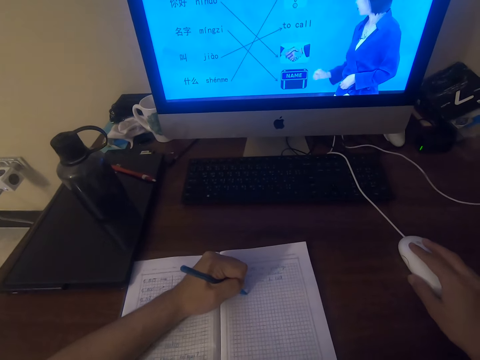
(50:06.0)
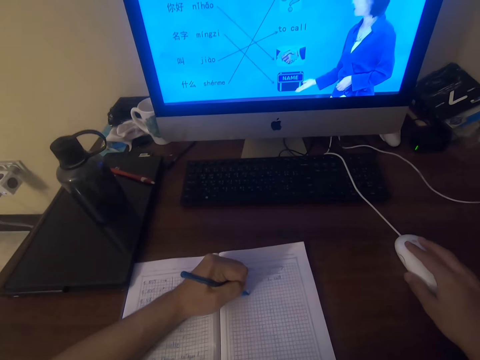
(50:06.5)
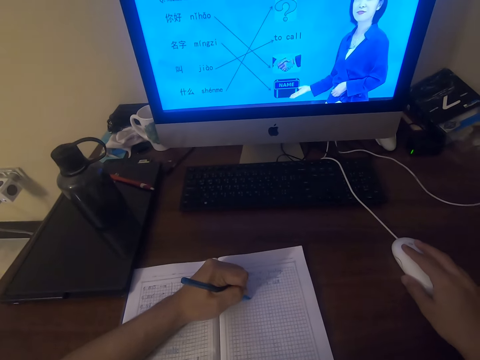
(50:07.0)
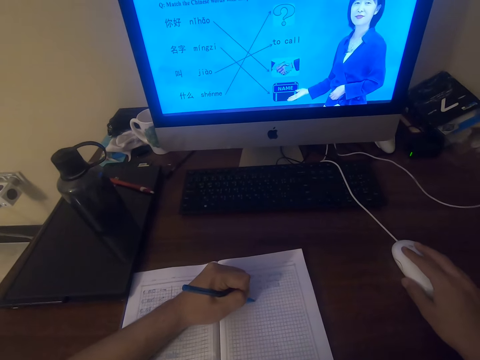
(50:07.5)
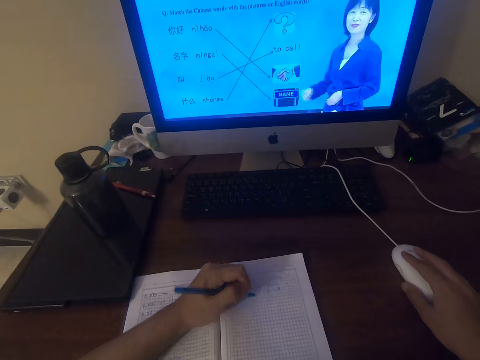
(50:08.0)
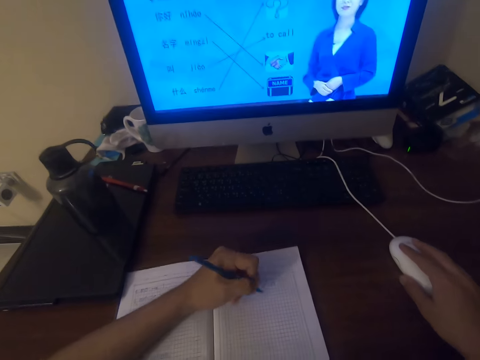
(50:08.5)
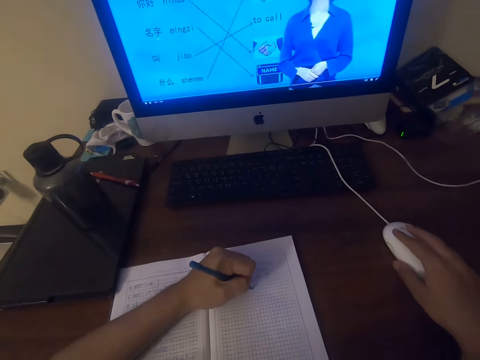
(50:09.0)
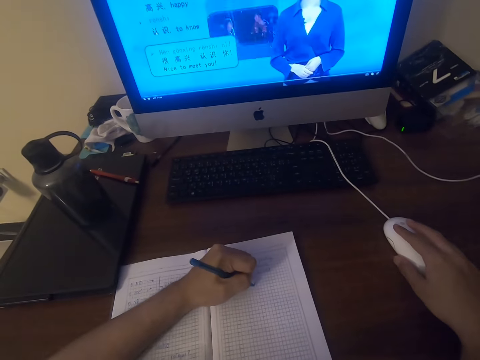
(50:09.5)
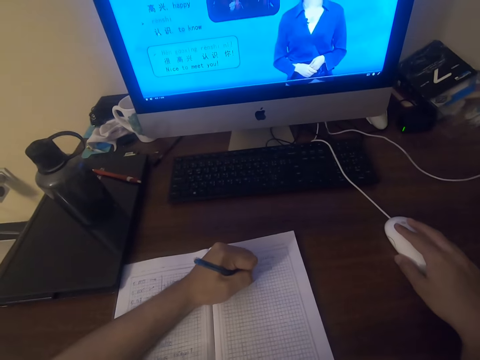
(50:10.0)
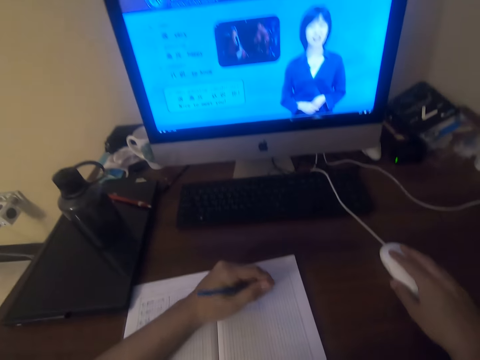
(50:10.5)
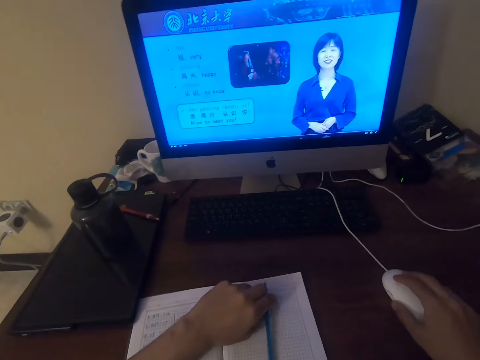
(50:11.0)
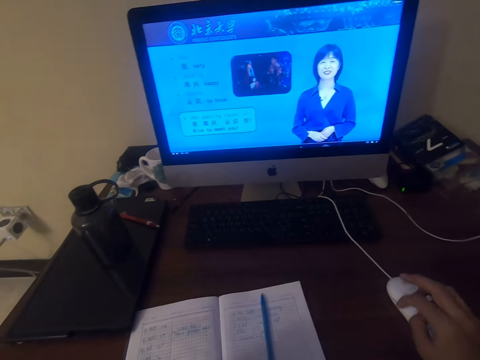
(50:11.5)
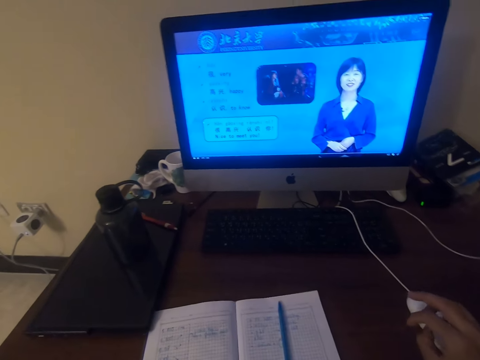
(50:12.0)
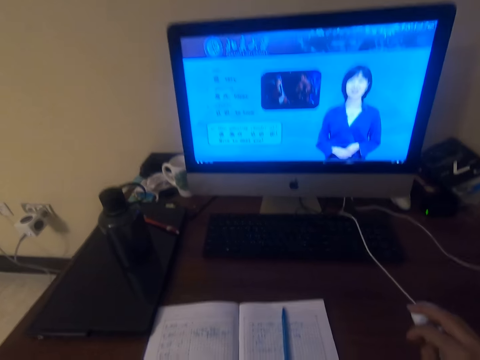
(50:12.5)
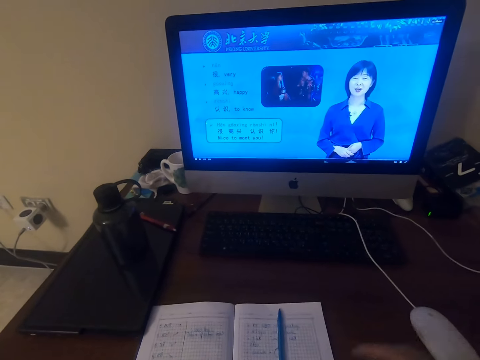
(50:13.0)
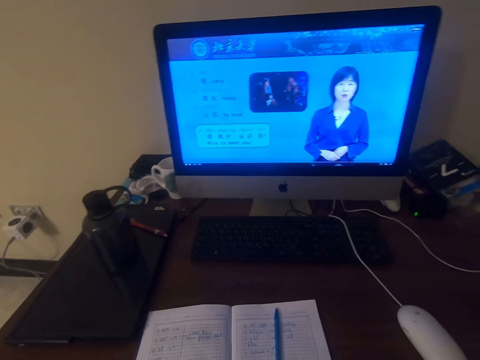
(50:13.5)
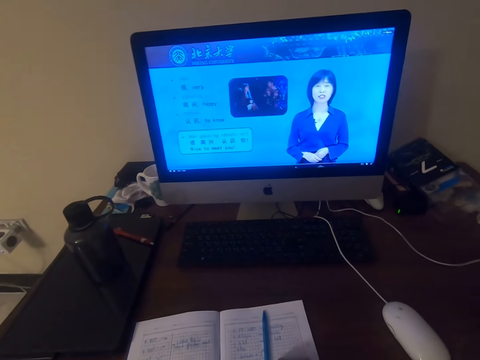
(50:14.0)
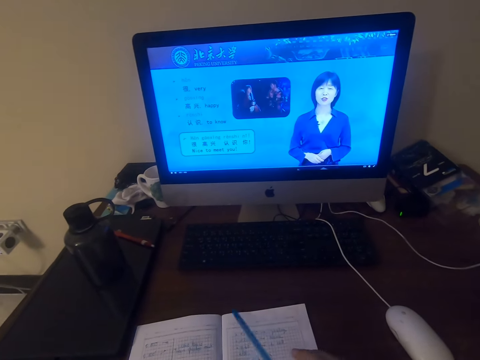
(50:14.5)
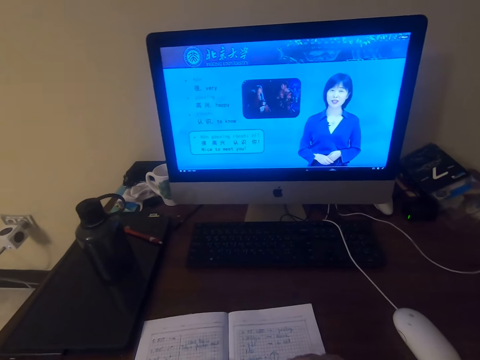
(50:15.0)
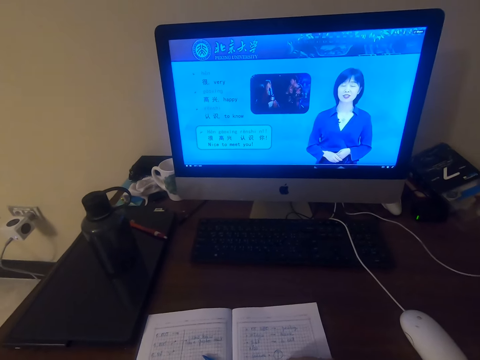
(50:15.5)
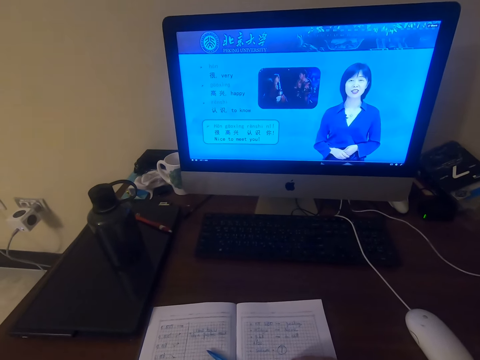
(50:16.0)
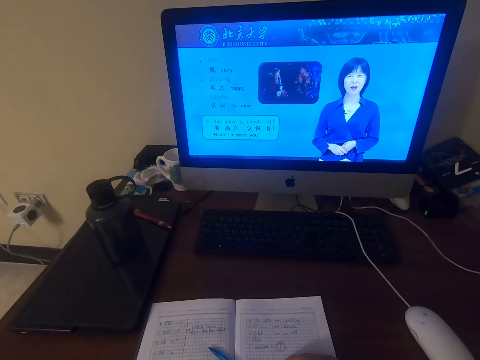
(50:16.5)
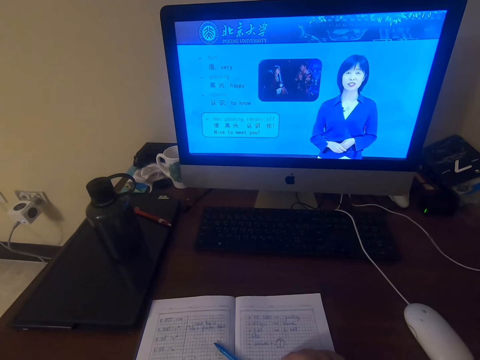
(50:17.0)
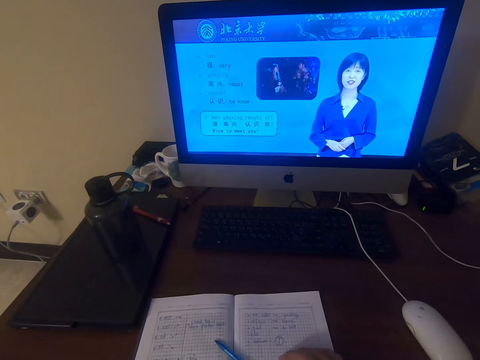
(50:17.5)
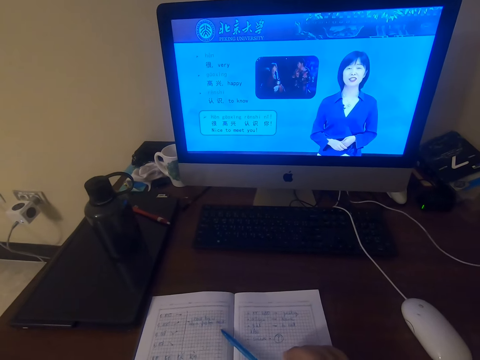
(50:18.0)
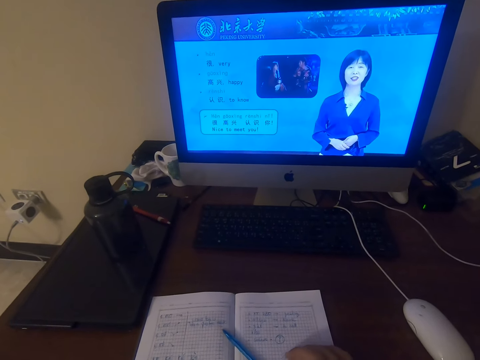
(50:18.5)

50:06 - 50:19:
The camera wearer watches the video in the desktop screen on the table.

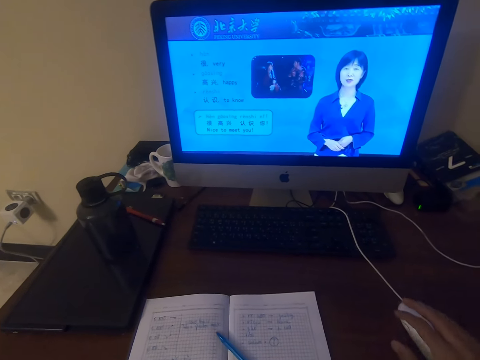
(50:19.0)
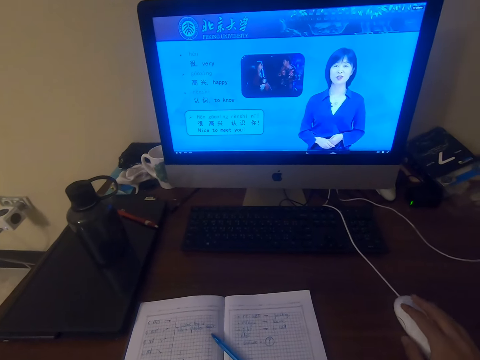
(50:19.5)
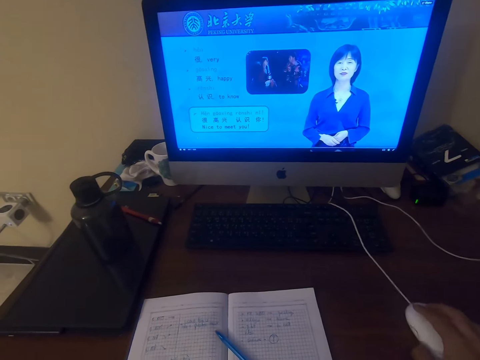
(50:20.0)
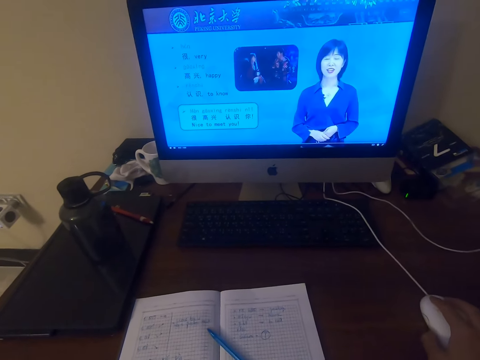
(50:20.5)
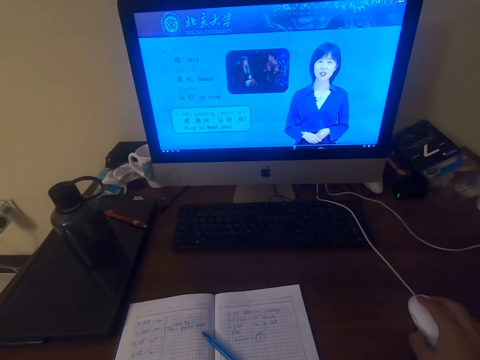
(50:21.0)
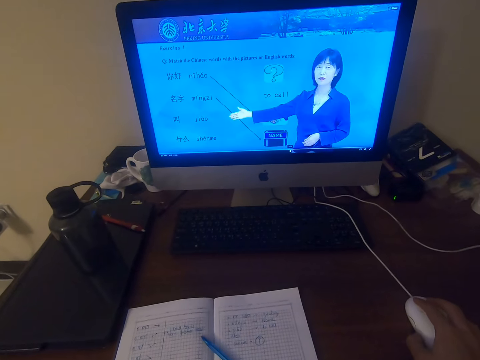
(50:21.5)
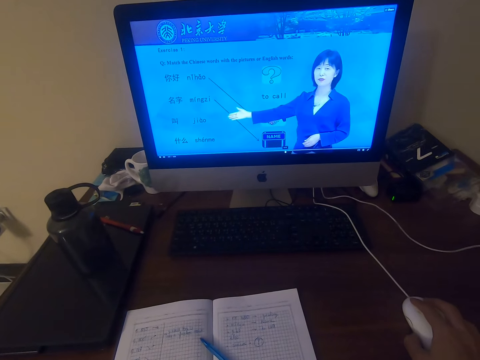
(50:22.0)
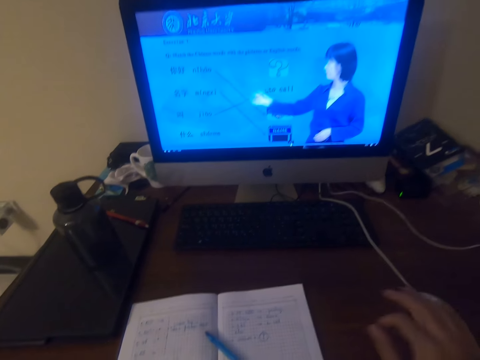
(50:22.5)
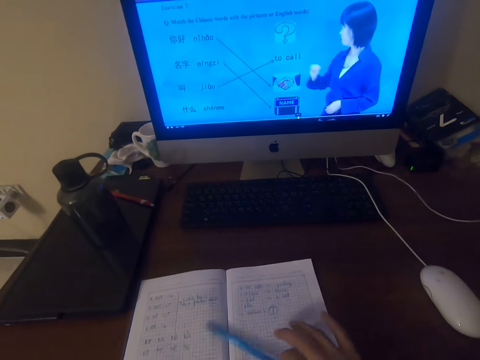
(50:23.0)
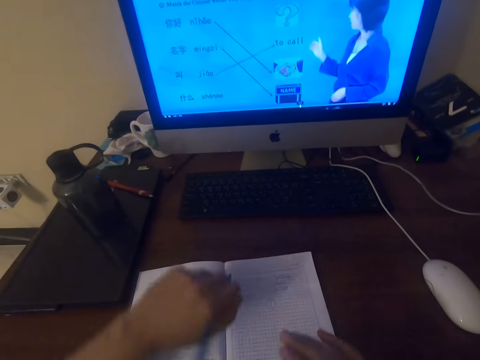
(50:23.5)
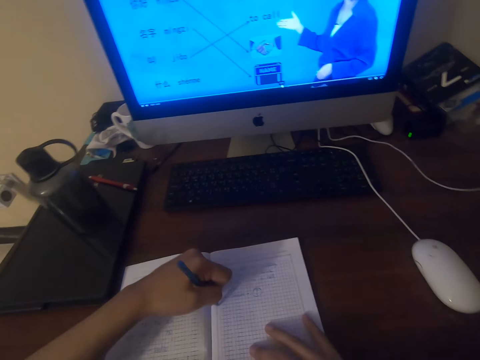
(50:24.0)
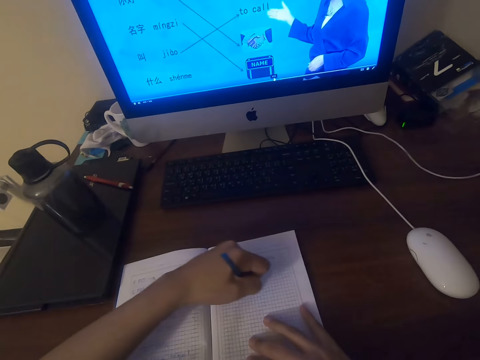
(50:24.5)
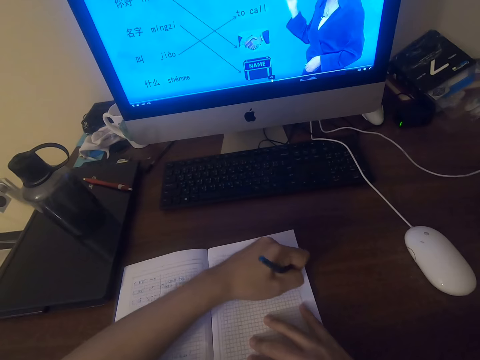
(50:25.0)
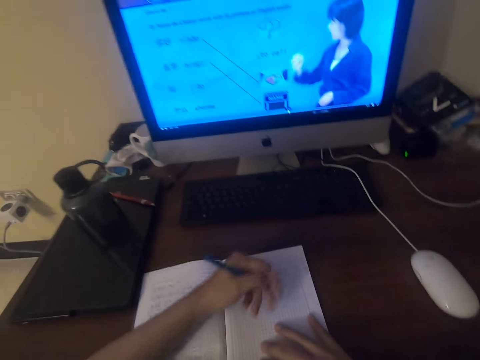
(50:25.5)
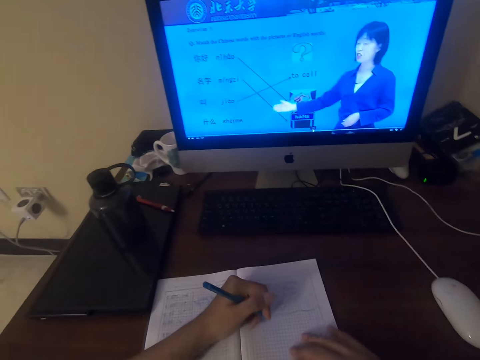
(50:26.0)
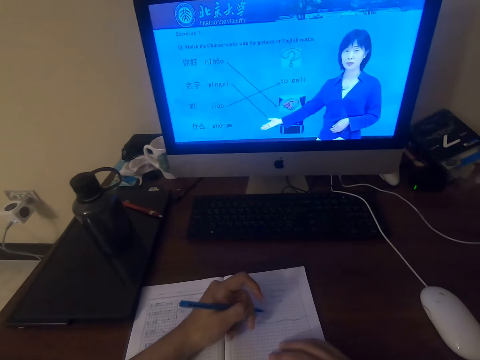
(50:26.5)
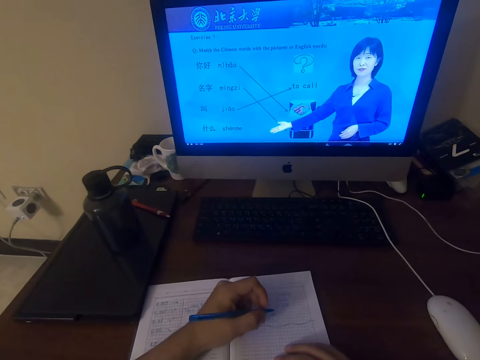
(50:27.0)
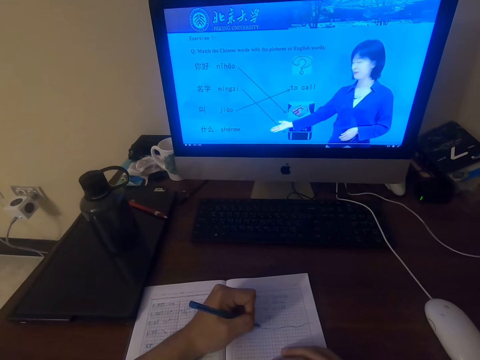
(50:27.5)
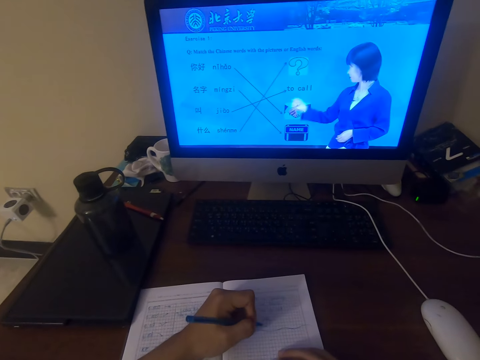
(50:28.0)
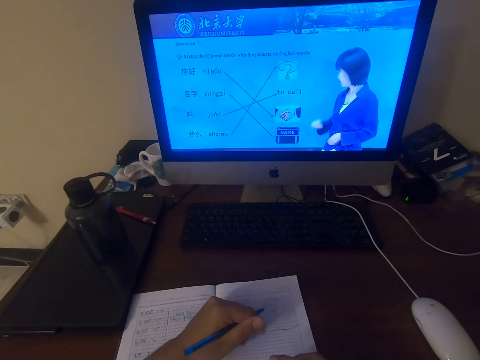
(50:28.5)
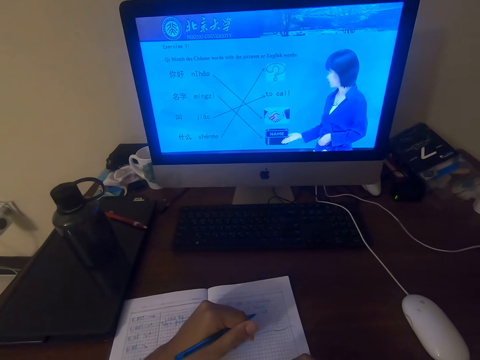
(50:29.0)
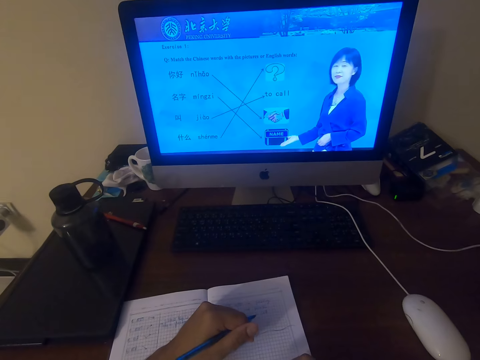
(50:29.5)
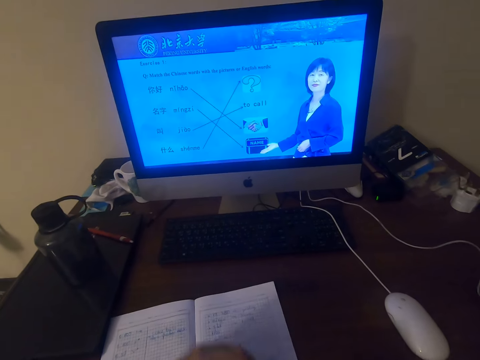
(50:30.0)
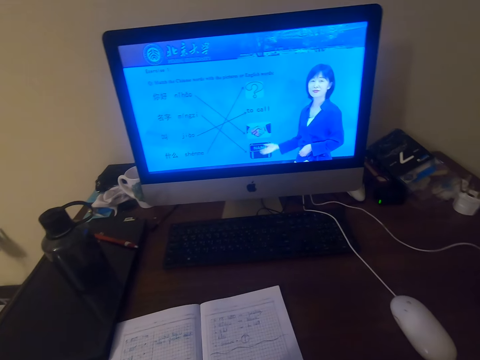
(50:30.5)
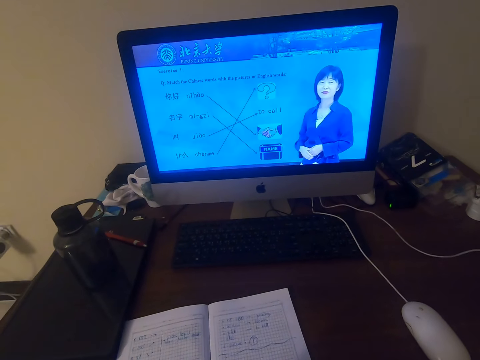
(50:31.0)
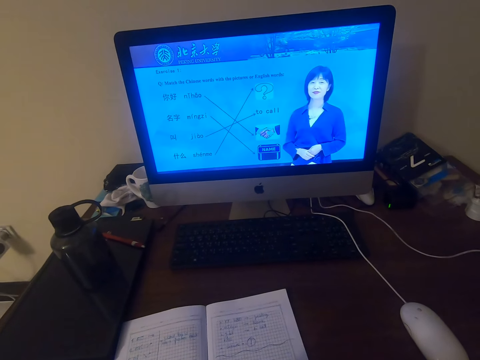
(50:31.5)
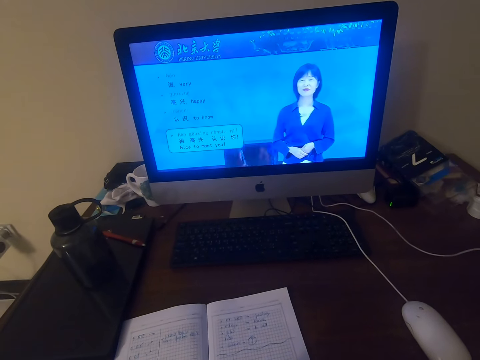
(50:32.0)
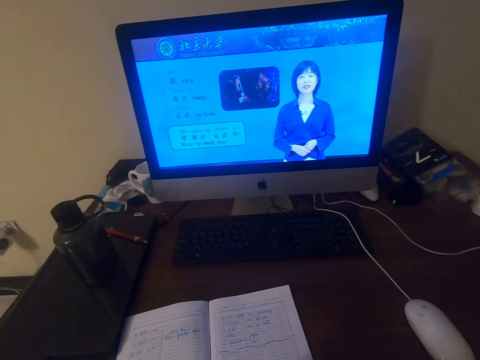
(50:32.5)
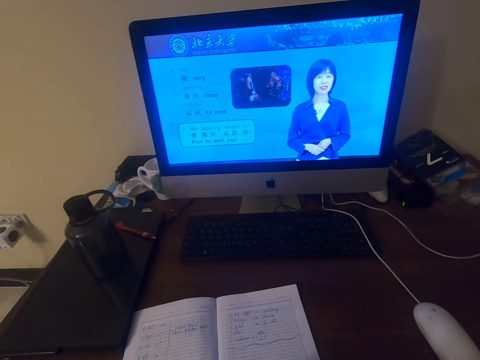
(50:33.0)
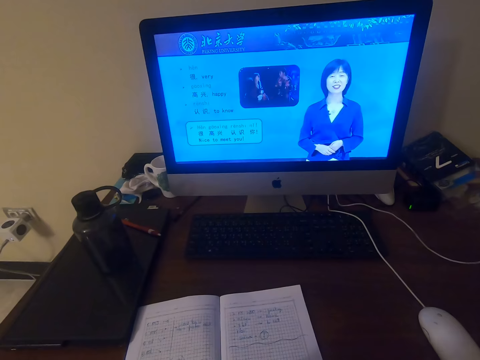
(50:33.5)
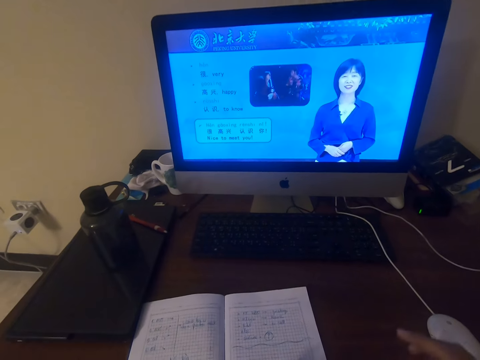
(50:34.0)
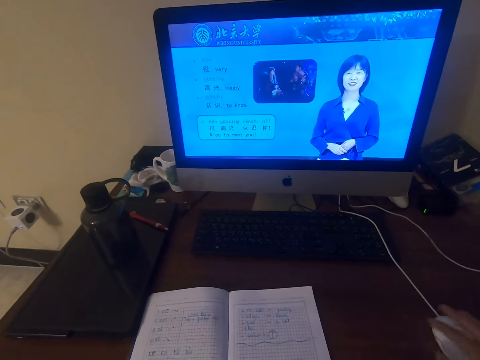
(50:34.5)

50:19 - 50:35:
The camera wearer talks. He operates the desktop on the table with a mouse. He picks up the pen on the book. He writes on the book with the pen. He draws a line on the book. He holds the pen with his left hand. He watches the video in the desktop screen on the table.
